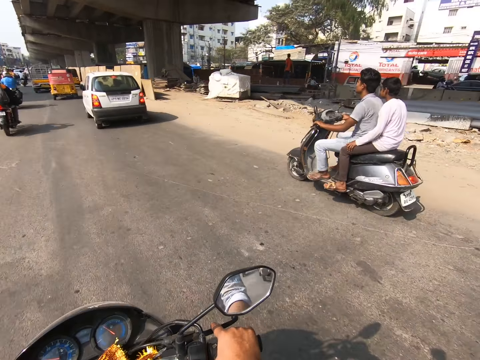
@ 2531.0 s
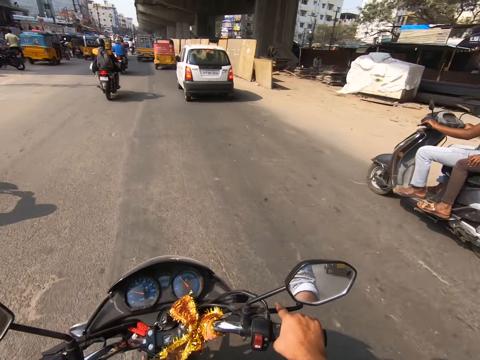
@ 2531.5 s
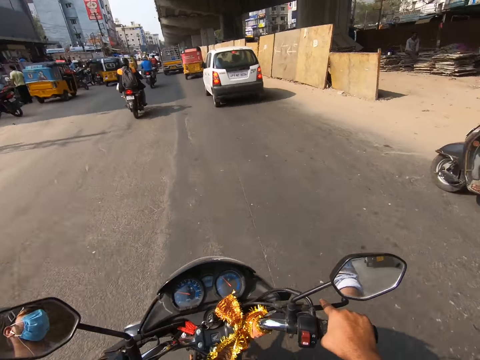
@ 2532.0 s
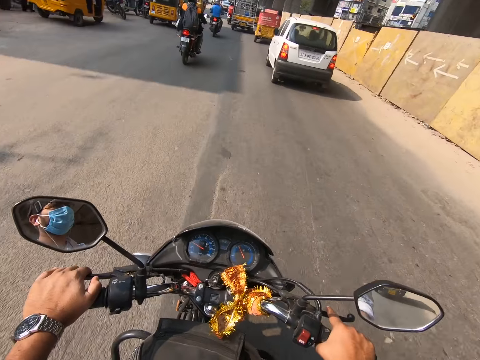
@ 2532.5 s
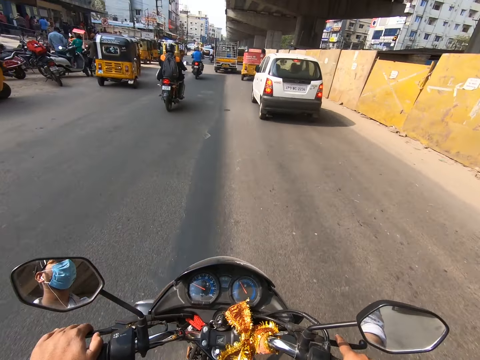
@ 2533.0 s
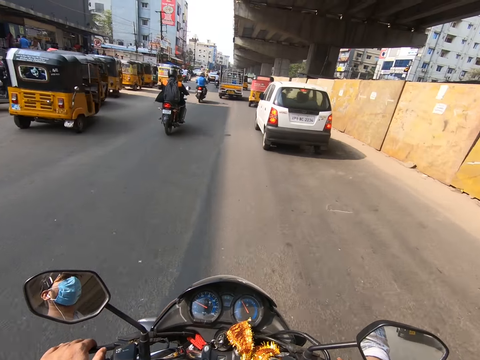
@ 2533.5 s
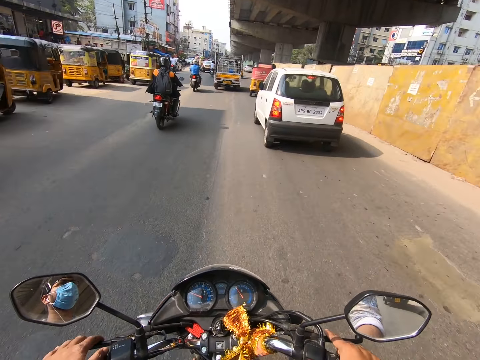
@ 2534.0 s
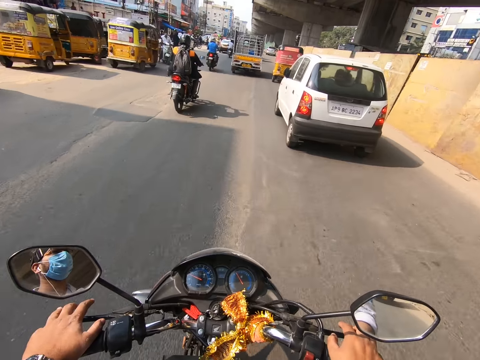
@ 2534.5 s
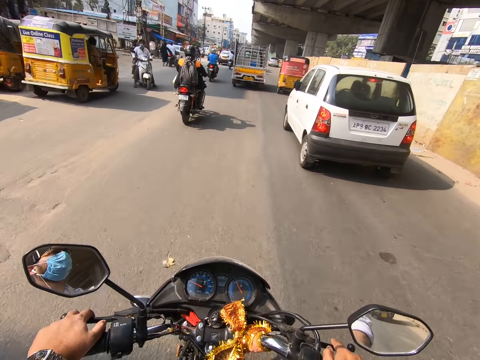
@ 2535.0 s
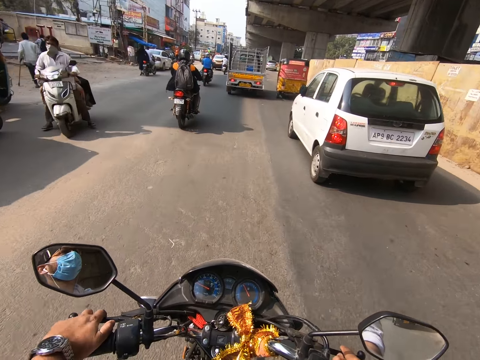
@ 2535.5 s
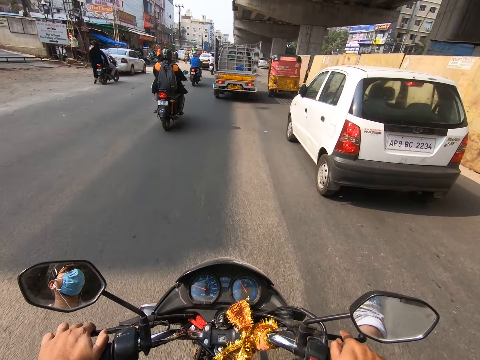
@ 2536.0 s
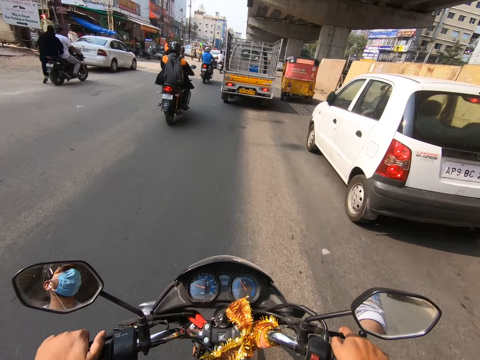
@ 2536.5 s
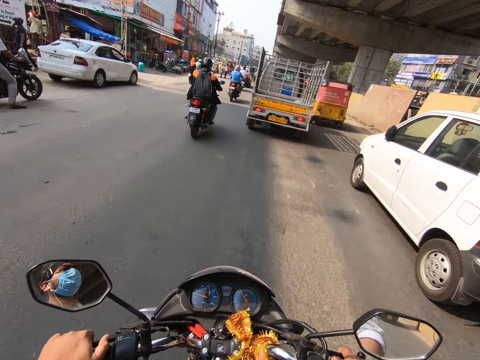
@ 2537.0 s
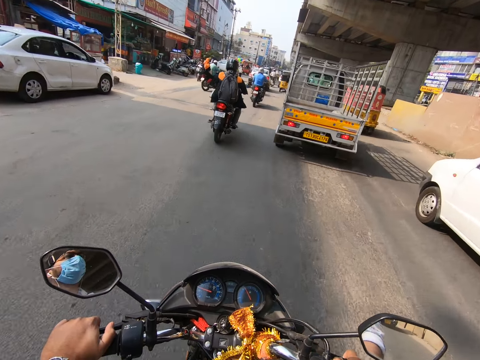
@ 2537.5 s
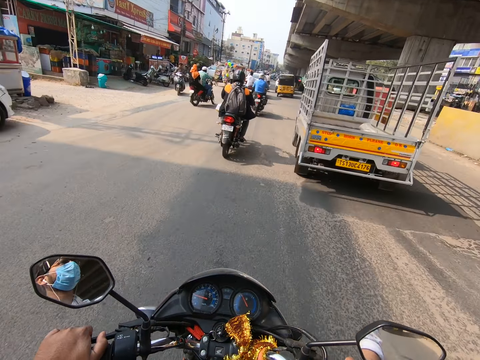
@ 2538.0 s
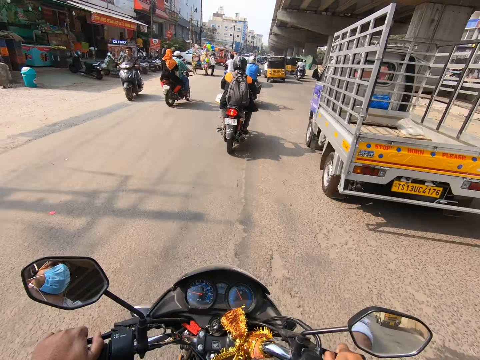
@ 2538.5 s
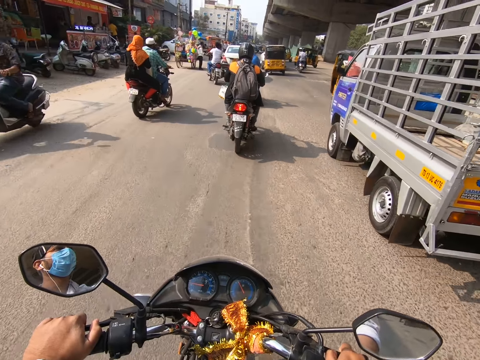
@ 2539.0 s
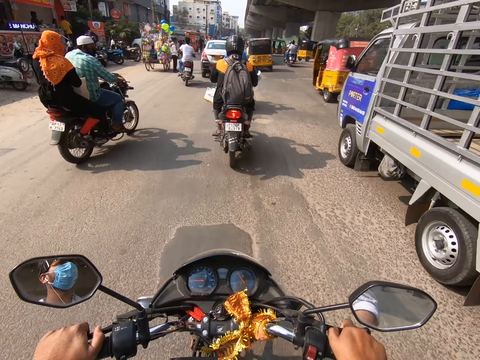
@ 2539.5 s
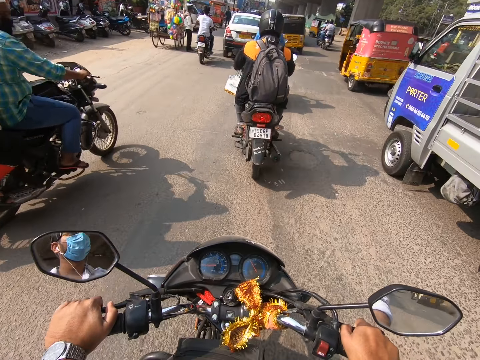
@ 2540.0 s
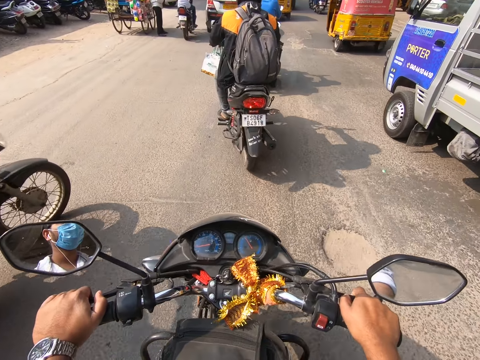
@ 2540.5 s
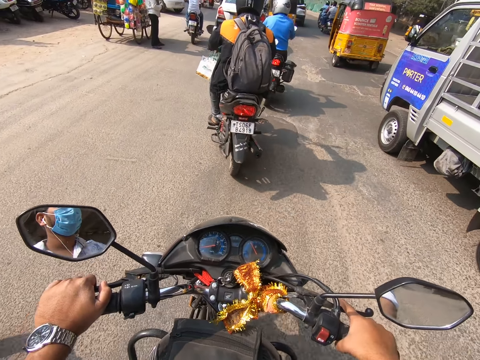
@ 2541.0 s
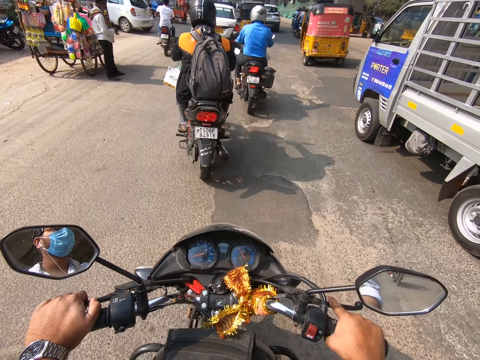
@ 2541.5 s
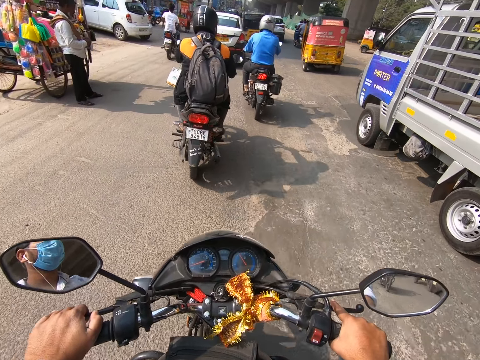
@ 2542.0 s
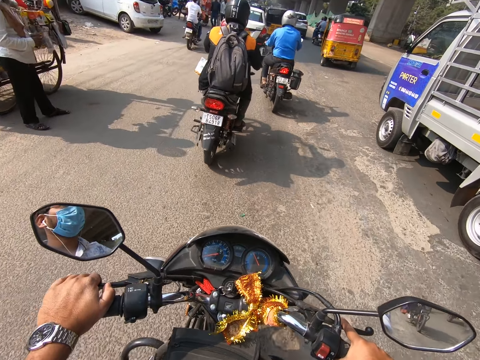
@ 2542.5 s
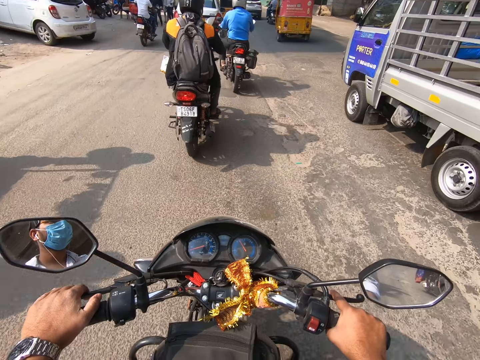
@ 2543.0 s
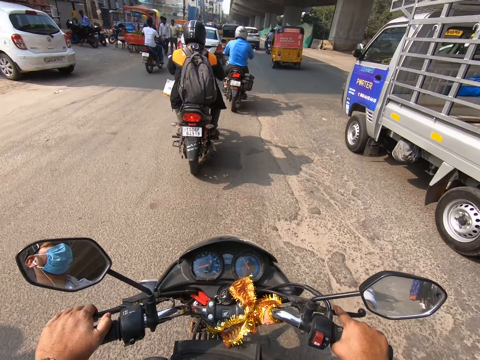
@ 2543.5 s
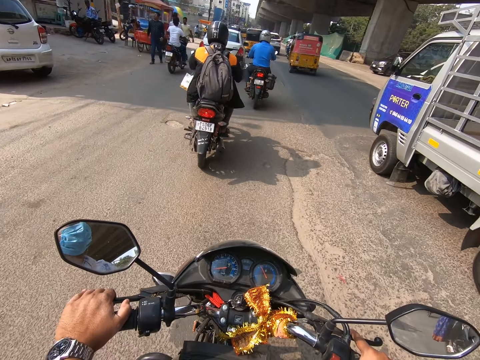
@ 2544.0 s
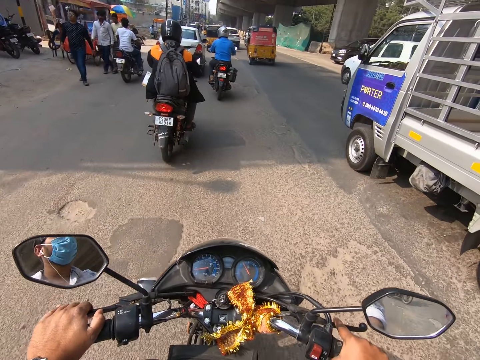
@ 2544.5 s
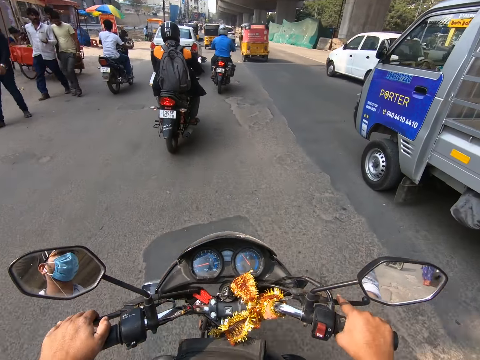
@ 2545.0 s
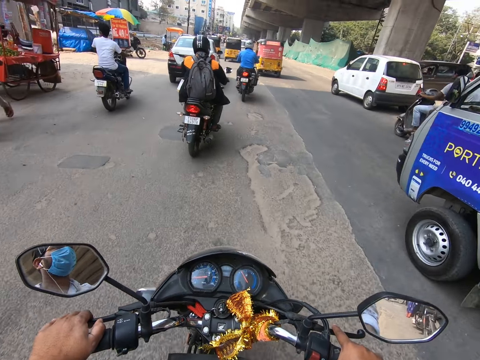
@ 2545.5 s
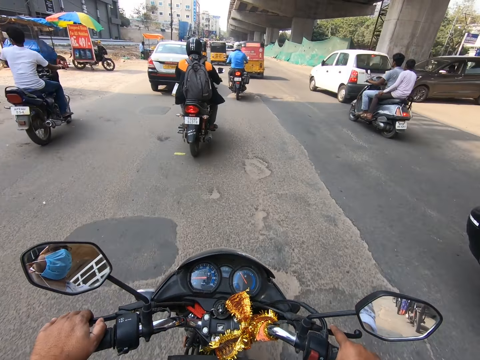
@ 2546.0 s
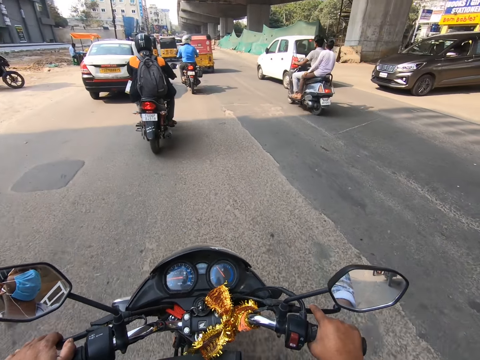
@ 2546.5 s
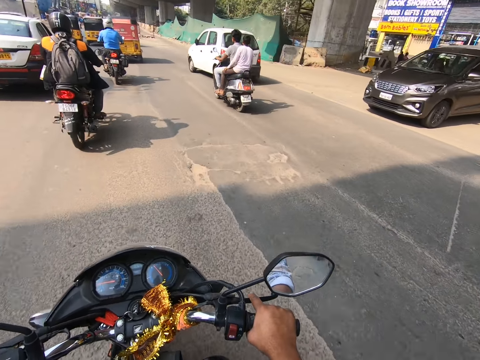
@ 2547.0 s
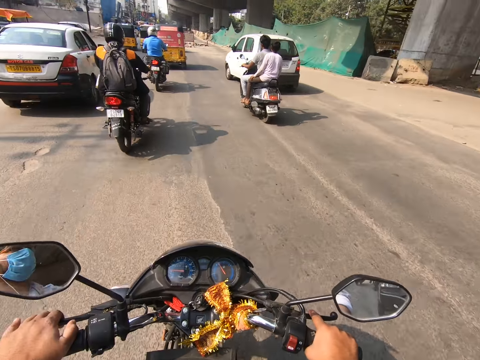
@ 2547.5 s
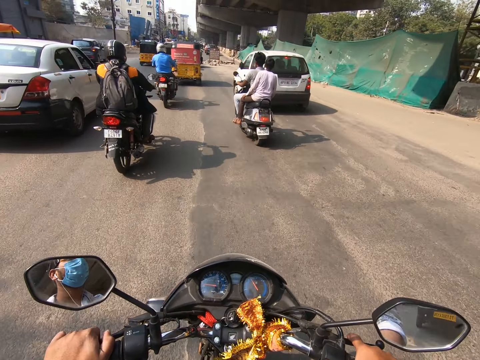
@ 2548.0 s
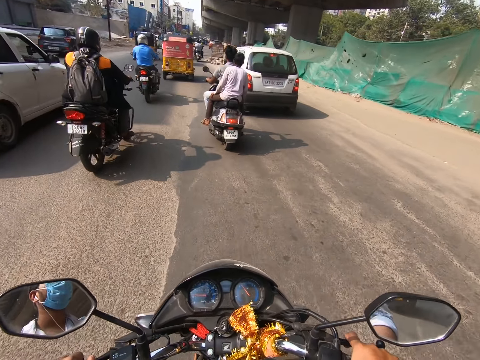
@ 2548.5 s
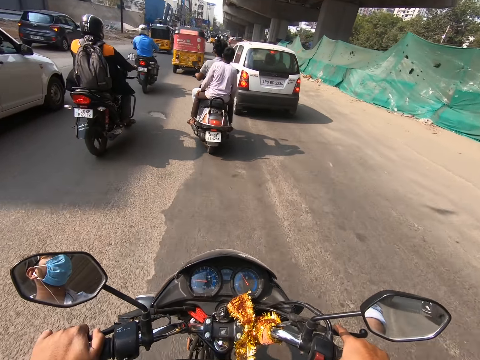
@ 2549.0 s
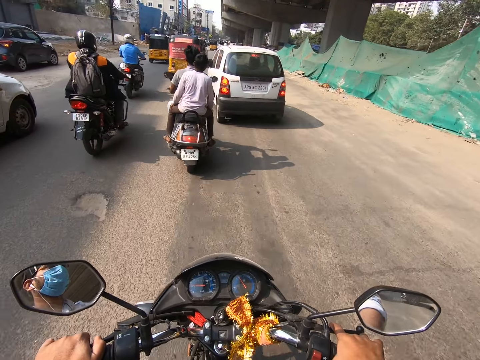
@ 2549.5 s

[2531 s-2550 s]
The camera wearer looks around the road. They drive a motorbike on the road. They ride past a white car. They ride past a rider. They ride past a silver truck.

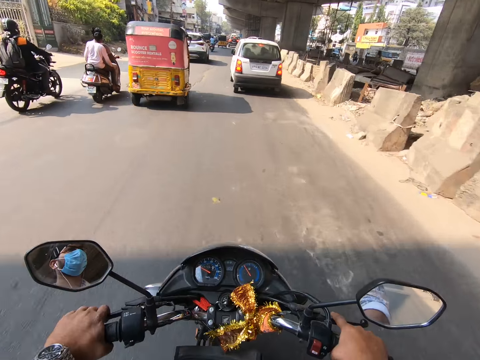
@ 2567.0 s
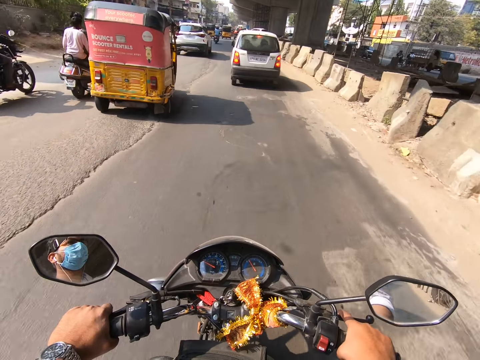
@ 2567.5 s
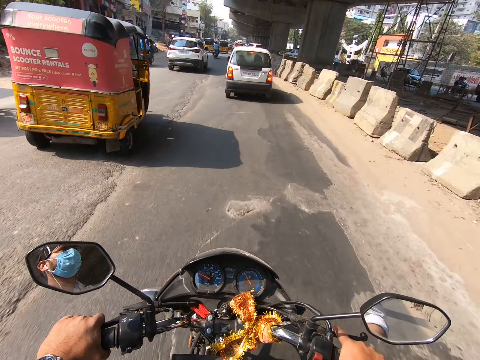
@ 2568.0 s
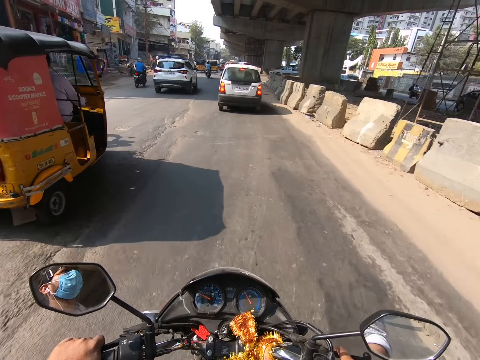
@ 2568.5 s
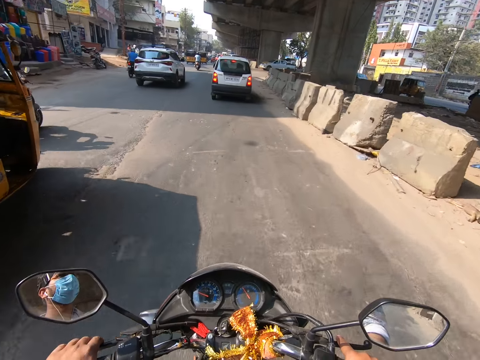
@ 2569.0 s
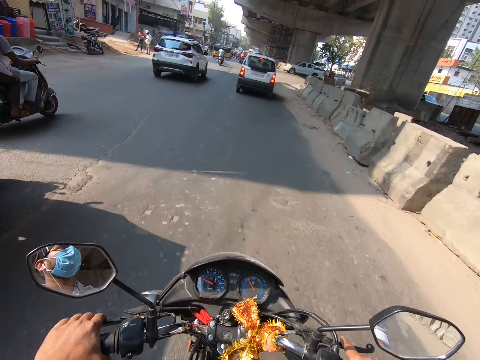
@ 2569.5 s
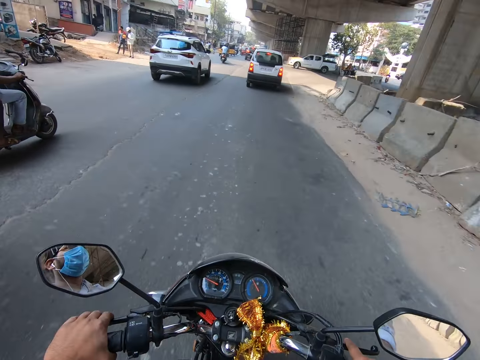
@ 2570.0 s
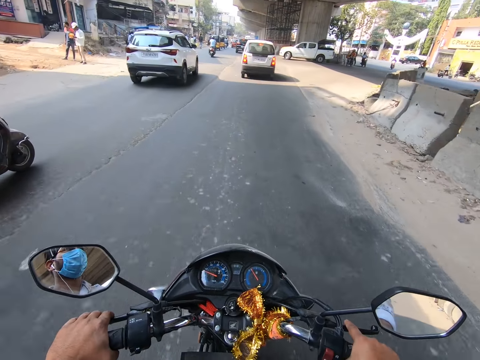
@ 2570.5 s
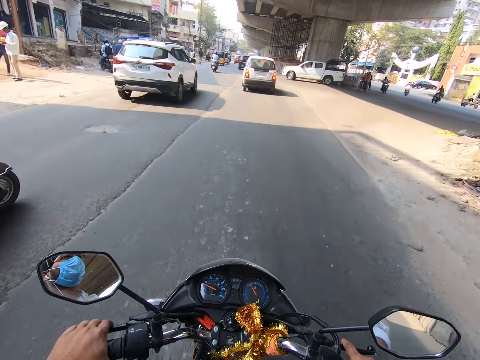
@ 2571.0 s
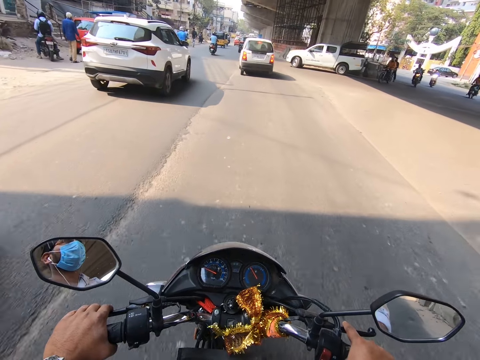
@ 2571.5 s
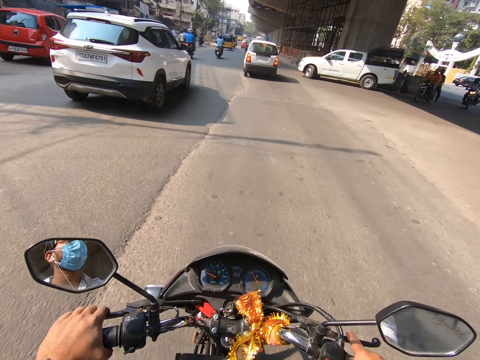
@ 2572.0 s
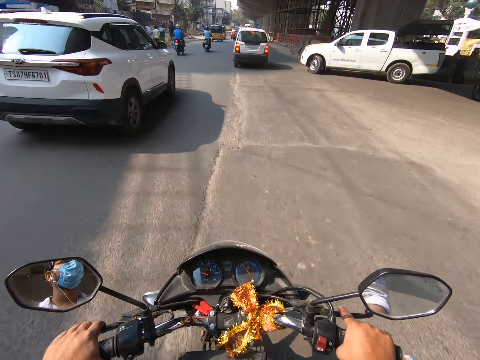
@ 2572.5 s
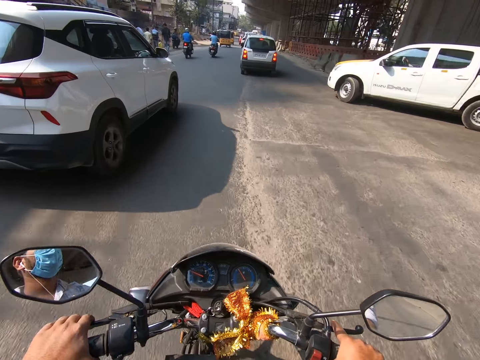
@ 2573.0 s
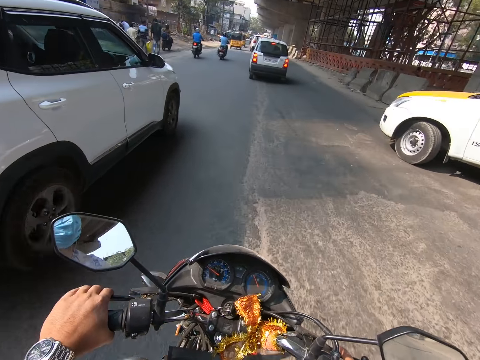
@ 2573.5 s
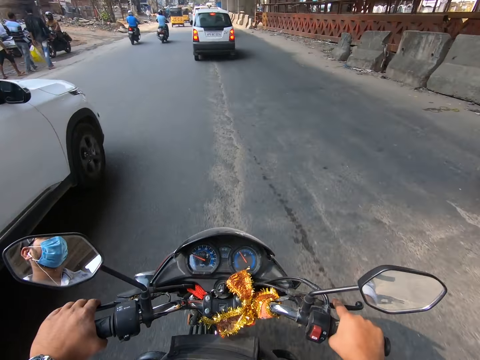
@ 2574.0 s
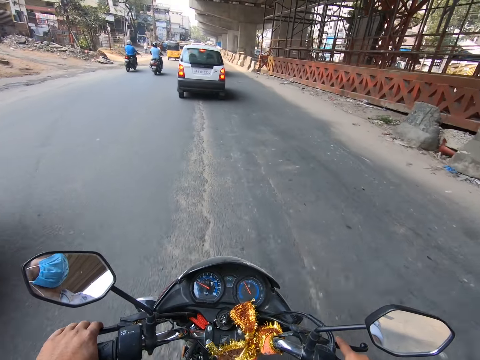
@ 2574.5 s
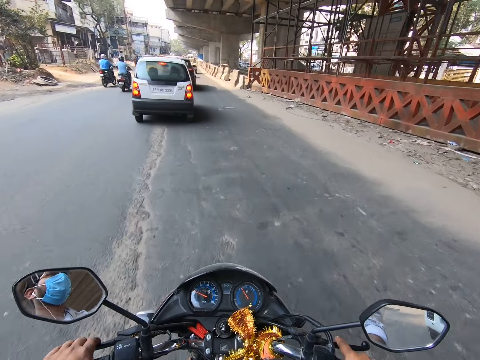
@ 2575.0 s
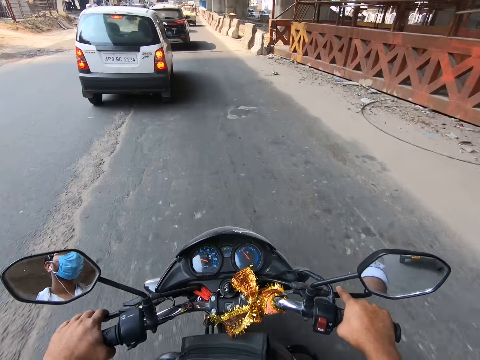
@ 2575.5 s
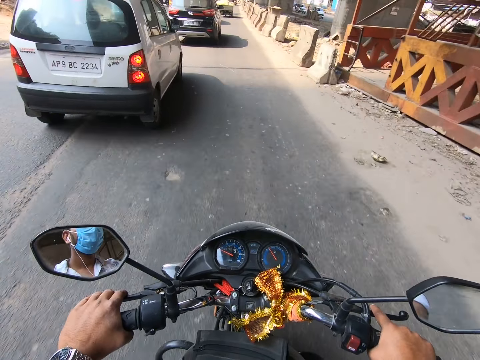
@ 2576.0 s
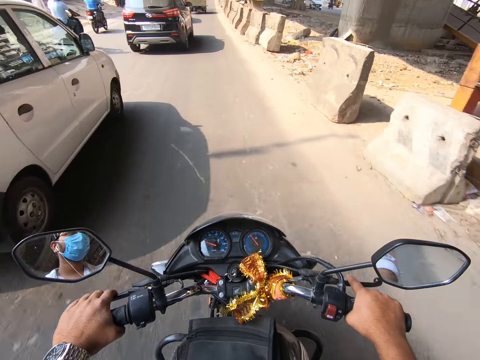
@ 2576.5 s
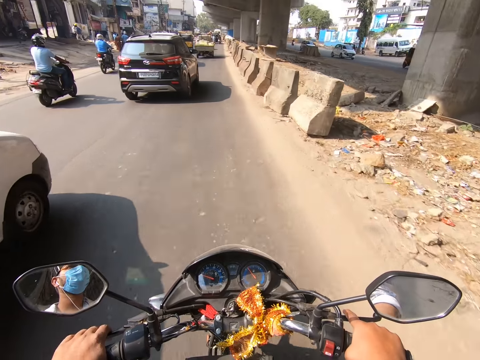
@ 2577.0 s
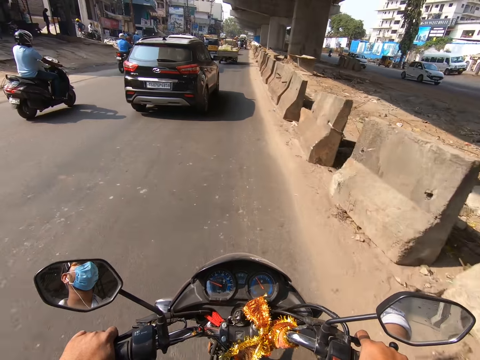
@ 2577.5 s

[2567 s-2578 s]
The camera wearer drives past a yellow motorcycle. They ride past a white car. They ride past a white car again.
